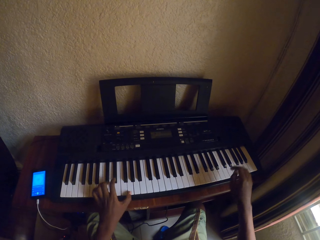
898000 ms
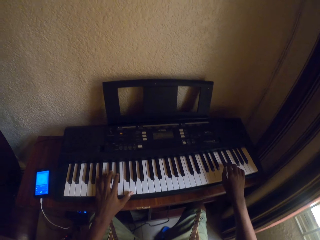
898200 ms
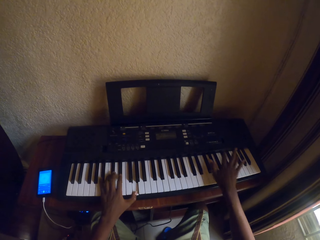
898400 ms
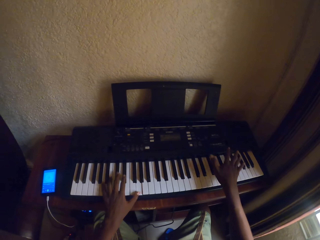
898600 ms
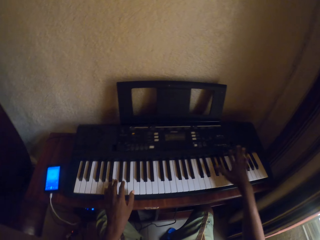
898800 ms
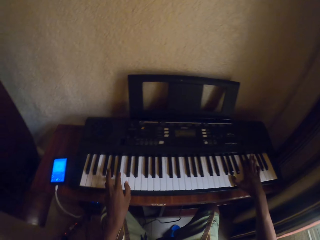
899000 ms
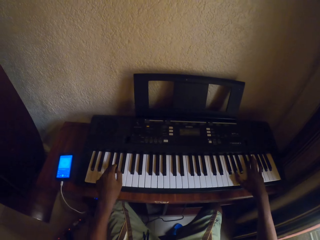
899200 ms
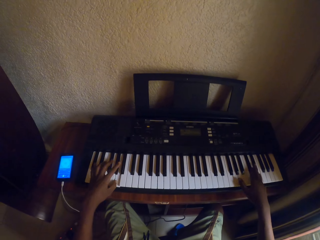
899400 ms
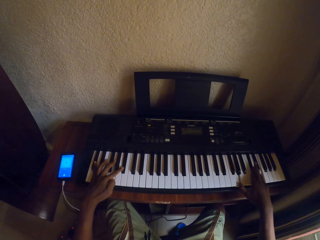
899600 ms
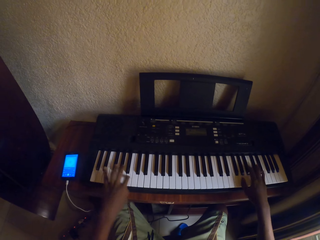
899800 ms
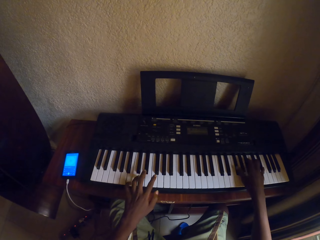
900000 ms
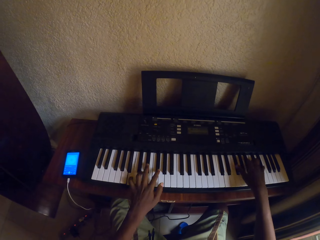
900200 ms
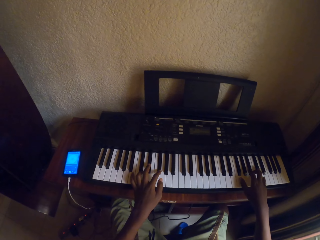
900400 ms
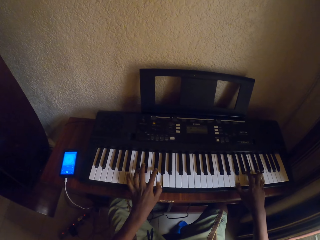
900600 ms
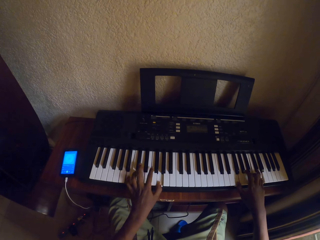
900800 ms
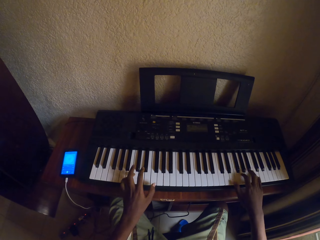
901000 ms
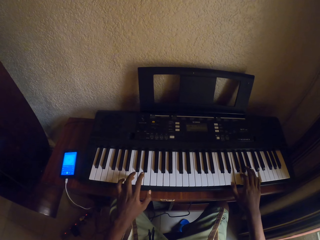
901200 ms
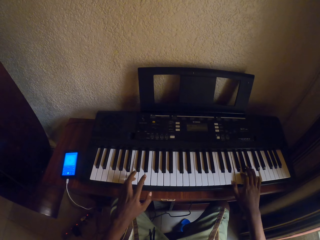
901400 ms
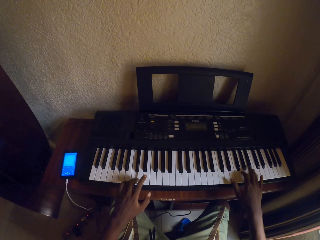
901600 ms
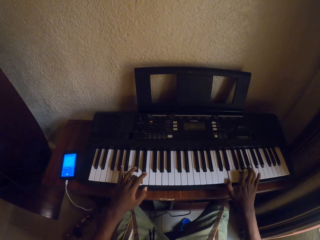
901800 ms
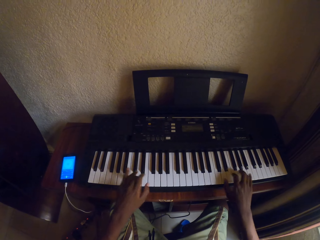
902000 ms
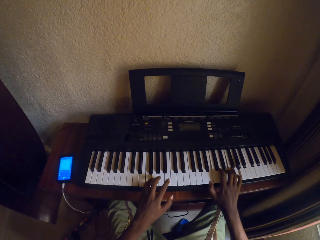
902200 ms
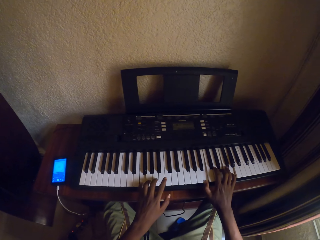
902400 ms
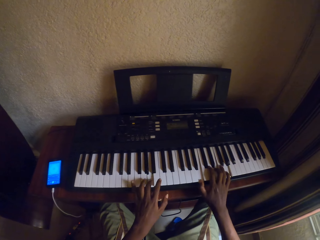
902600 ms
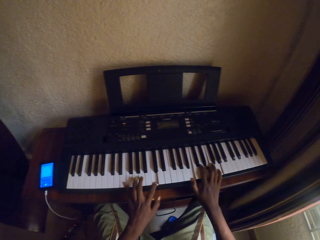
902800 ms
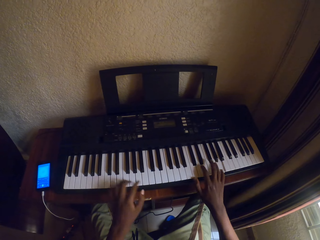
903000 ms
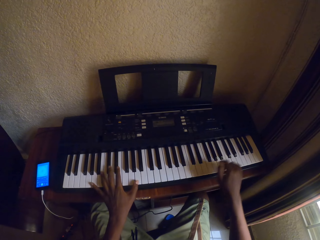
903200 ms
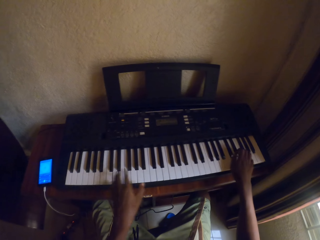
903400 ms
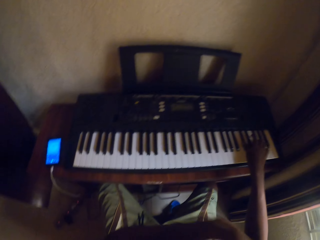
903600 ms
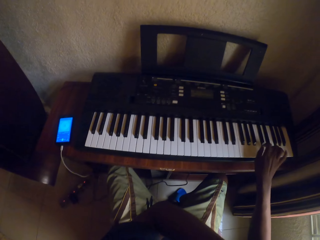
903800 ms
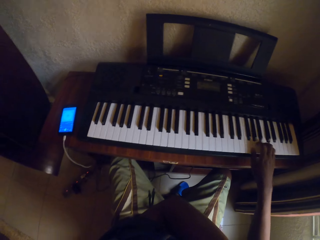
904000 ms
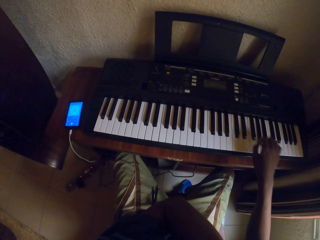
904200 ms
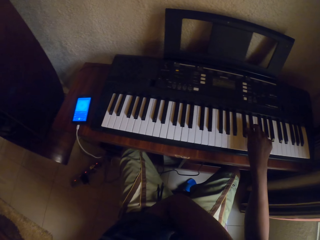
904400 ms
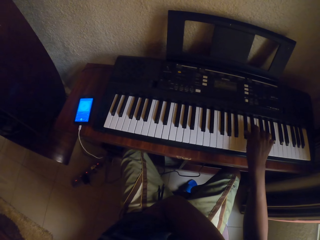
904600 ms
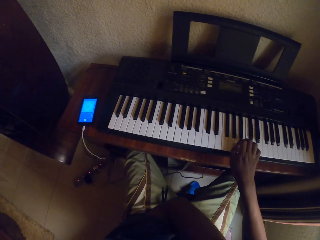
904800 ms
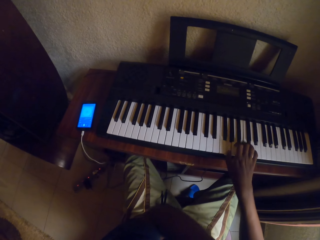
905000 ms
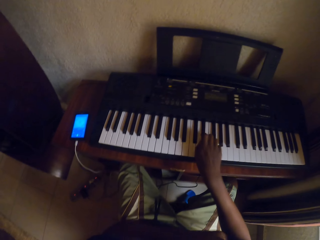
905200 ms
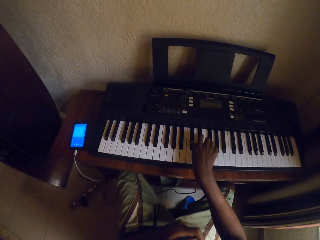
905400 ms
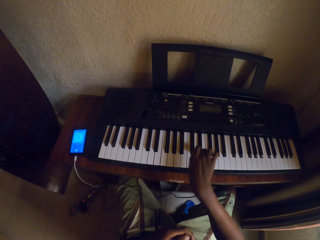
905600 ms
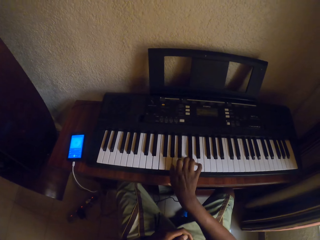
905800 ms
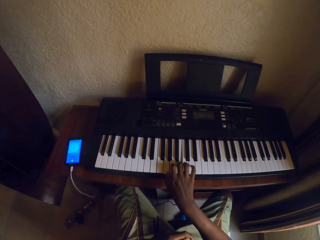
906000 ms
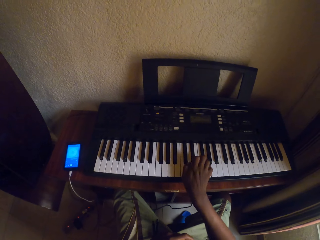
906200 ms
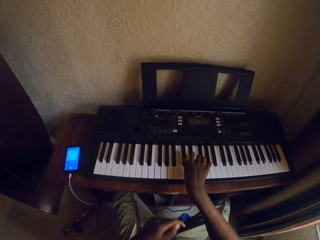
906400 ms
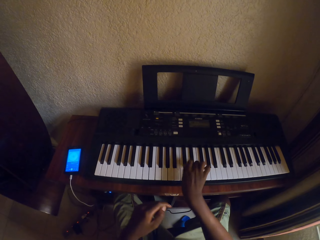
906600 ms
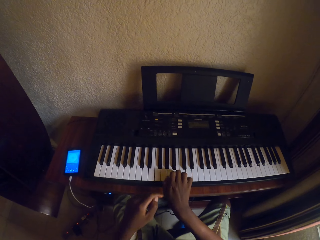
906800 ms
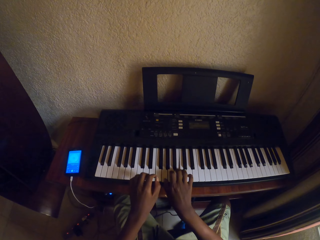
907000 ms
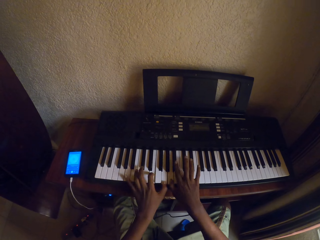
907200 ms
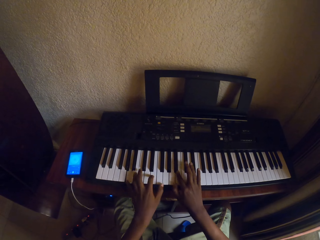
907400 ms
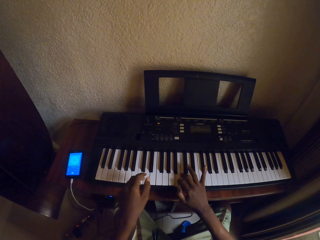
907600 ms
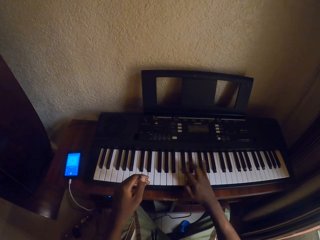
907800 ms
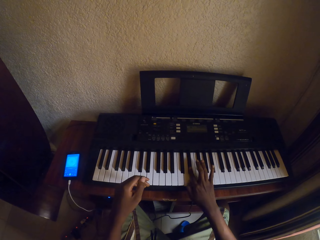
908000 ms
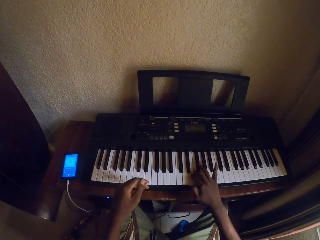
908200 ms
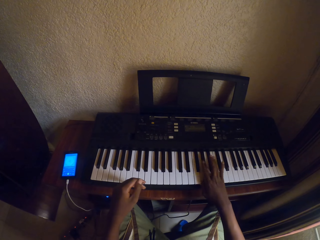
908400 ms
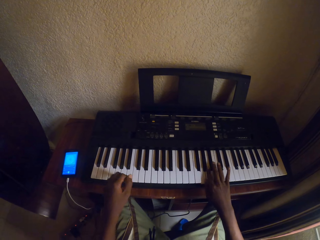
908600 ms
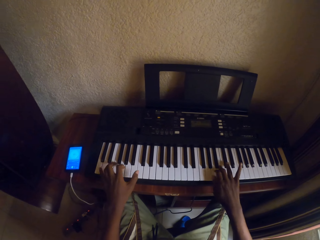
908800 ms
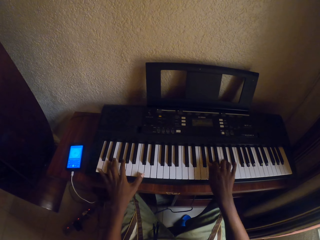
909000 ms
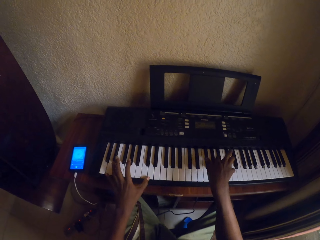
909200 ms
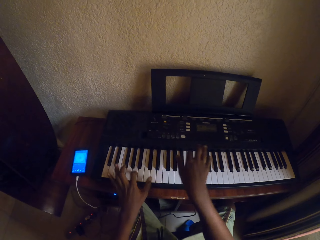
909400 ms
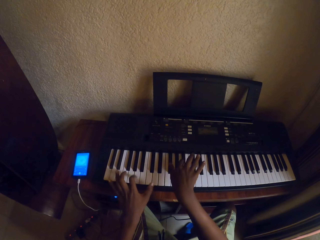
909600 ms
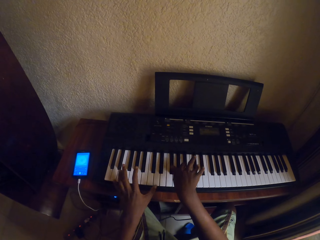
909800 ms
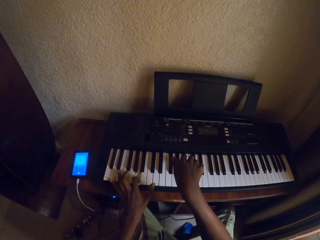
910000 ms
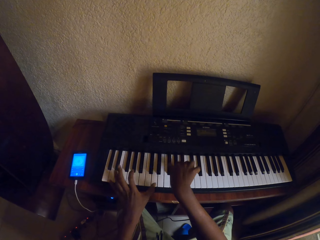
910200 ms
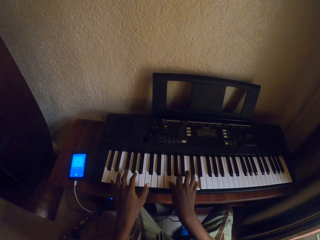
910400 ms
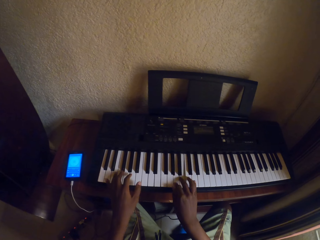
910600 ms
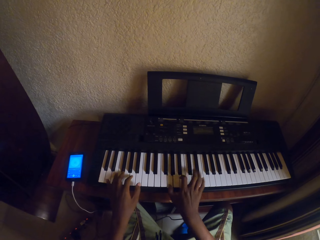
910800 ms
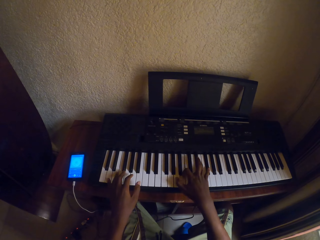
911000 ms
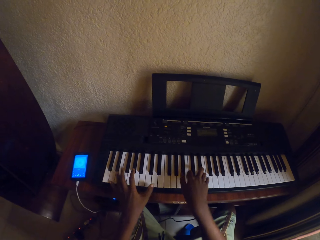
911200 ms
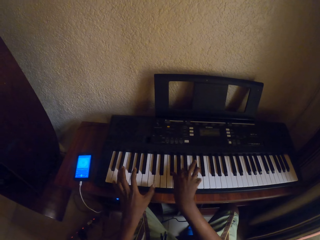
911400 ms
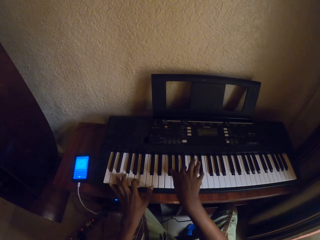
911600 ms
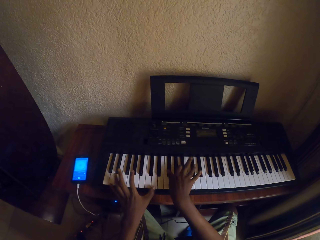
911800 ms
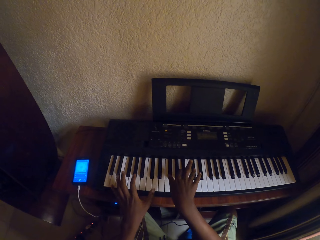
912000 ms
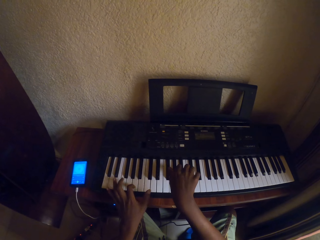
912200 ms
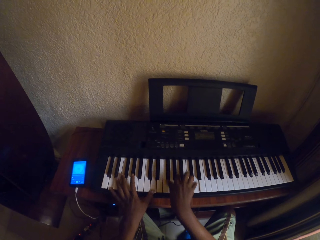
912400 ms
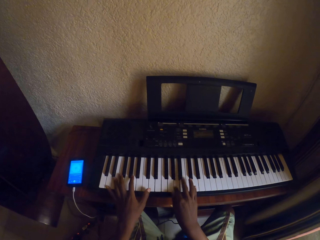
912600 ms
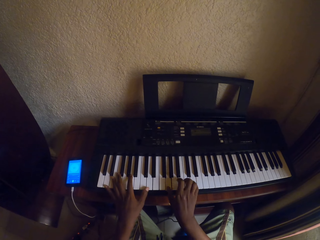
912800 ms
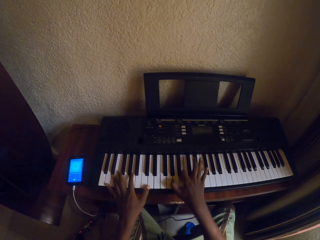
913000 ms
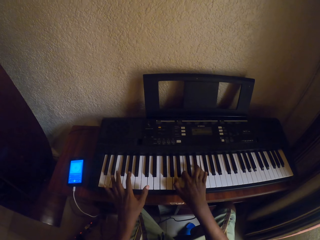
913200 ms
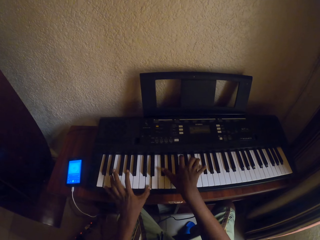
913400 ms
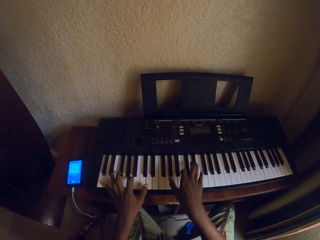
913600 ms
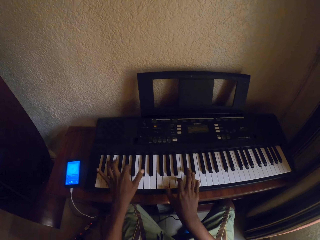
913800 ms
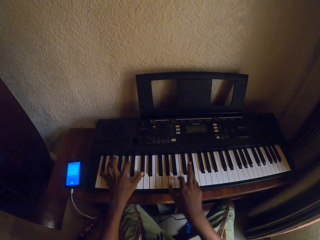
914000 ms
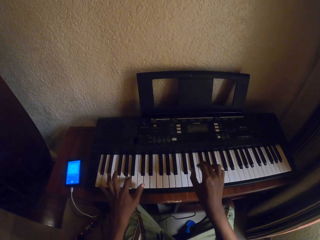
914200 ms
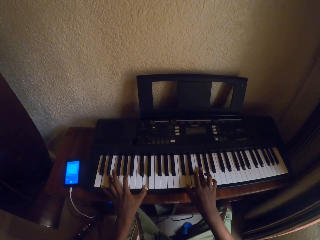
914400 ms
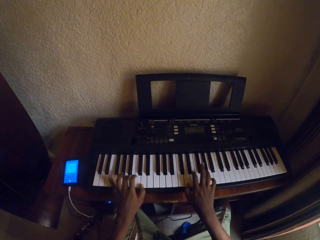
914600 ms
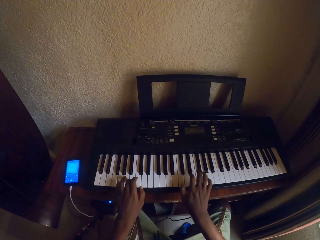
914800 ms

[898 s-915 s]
The camera wearer touches his face with his right hand. He raises his hand. He plays the keyboard with one hand. He plays the keyboard with both hands. He plays the keyboard with one hand. He plays the keyboard with both hands.

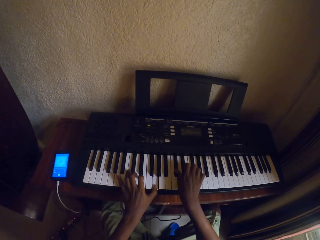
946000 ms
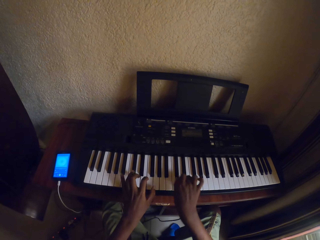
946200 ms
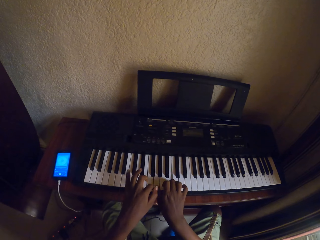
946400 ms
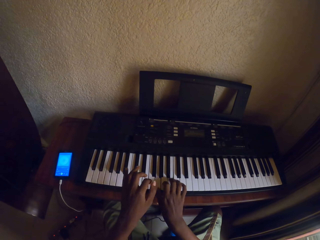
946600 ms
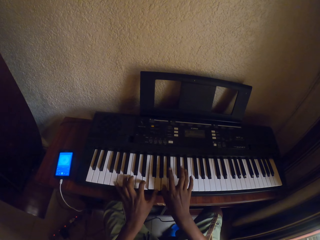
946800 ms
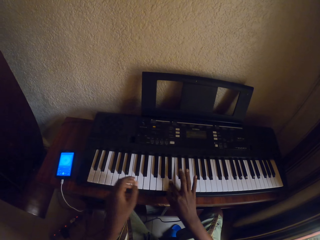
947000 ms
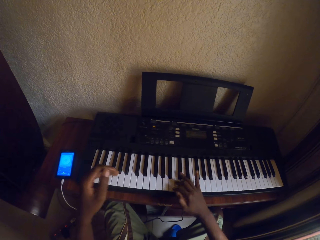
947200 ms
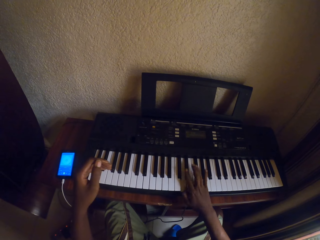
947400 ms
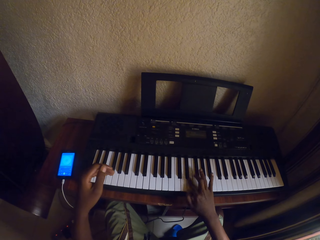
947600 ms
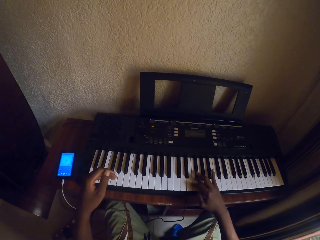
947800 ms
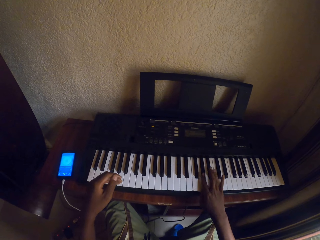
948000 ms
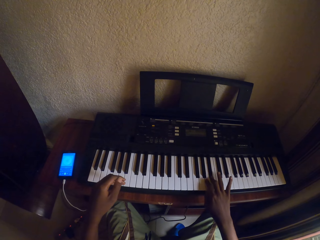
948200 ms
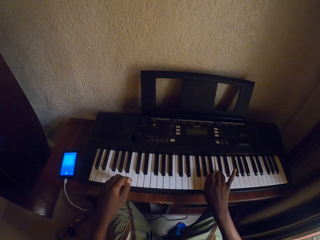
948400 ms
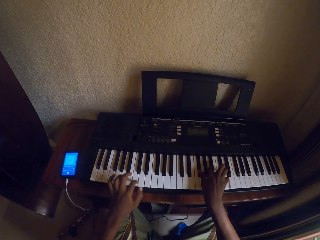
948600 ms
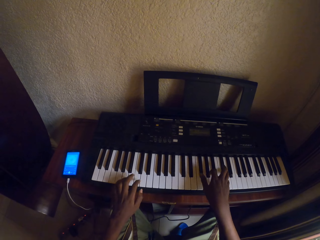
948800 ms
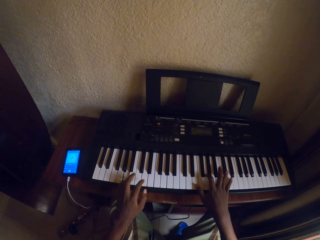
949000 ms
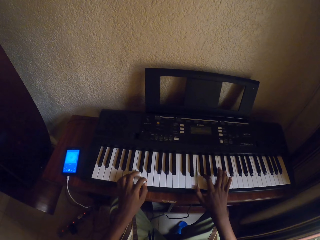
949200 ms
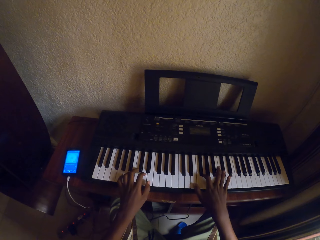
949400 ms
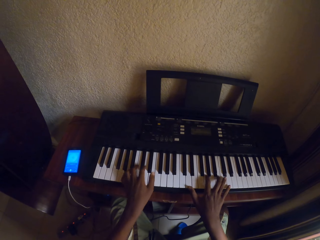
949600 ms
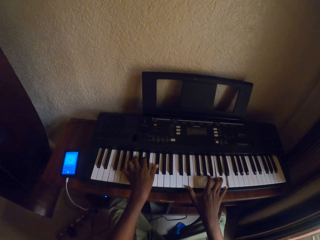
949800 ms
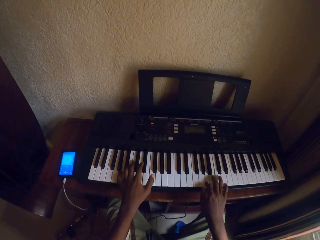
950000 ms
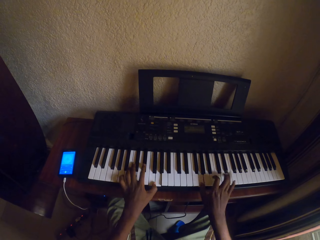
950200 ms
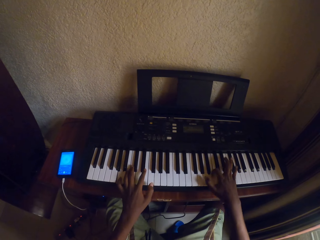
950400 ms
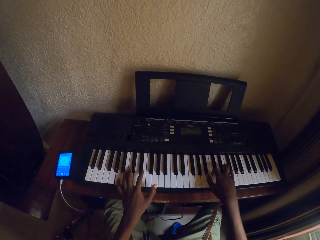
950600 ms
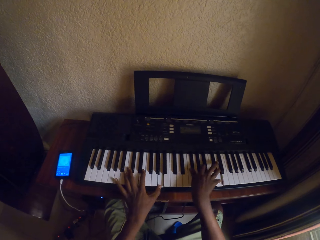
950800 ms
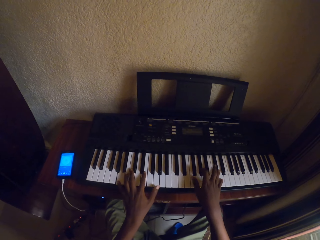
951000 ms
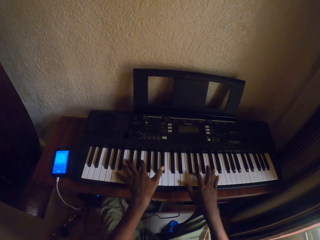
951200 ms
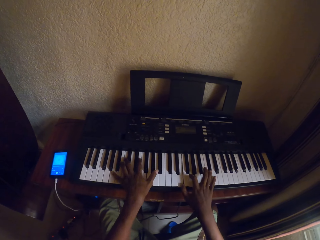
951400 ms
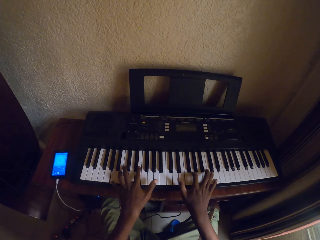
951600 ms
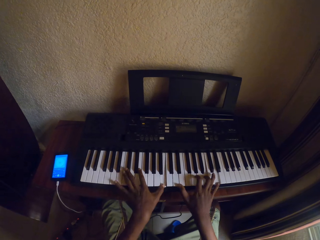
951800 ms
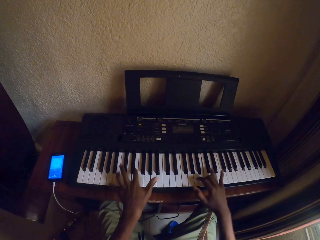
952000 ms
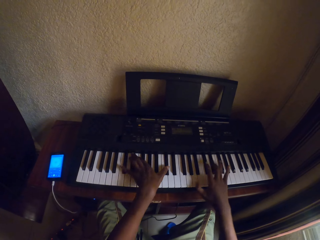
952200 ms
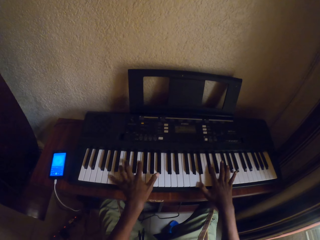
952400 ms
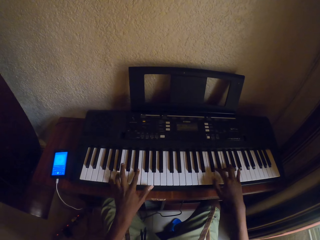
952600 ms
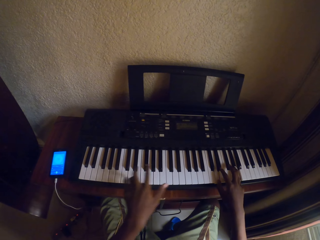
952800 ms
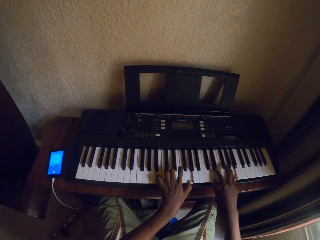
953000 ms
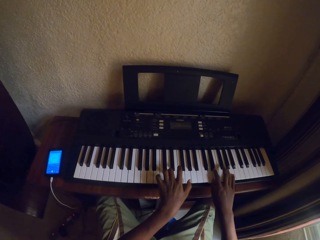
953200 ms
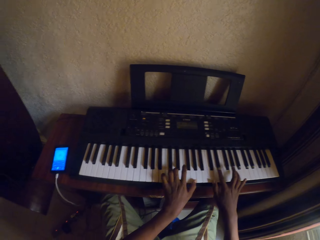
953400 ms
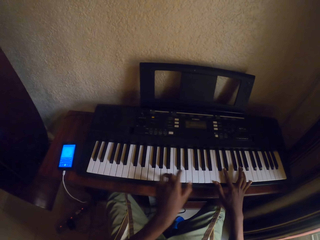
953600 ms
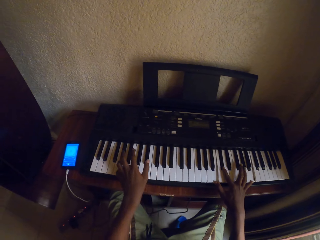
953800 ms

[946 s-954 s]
The camera wearer plays the piano with one hand. They play the piano with both hands.
